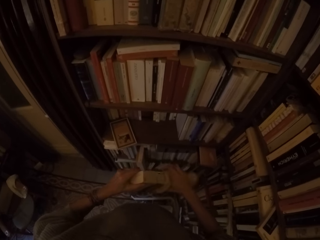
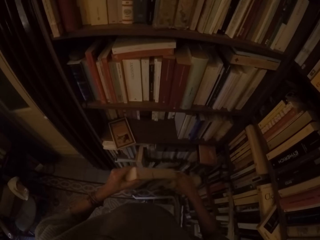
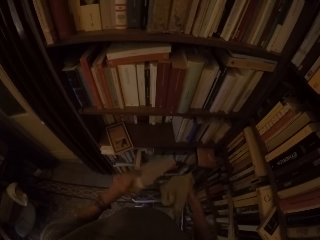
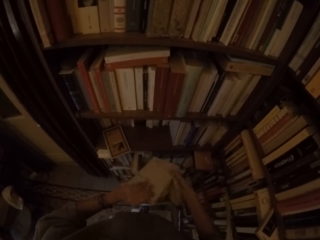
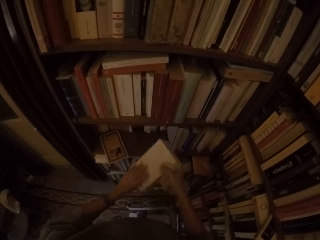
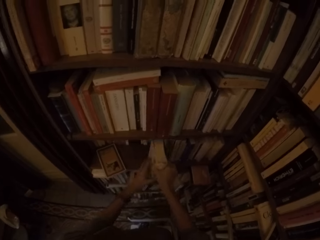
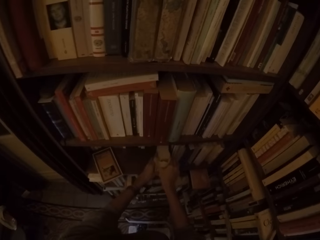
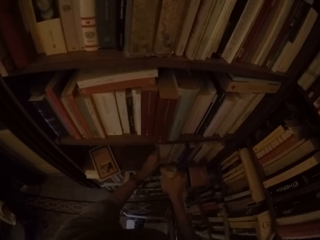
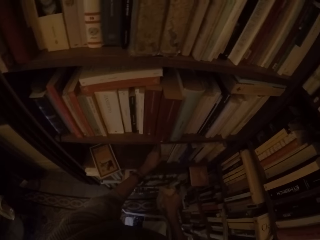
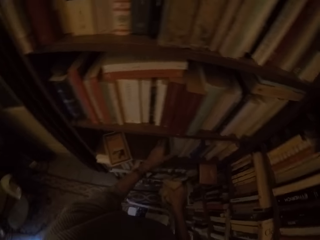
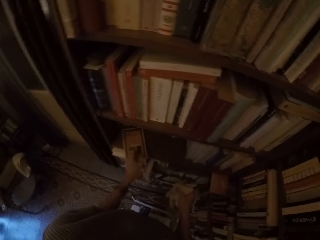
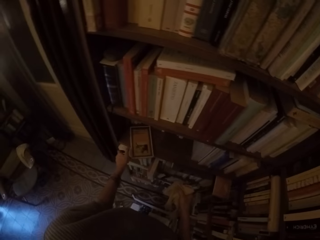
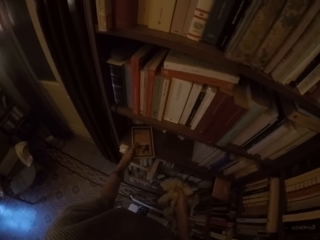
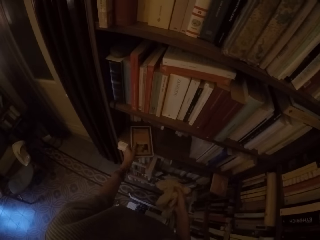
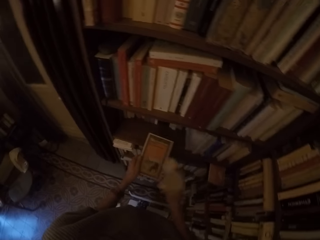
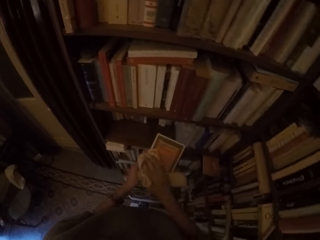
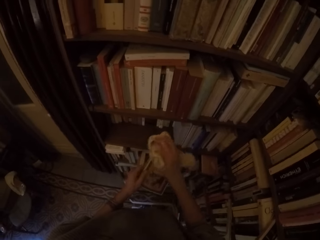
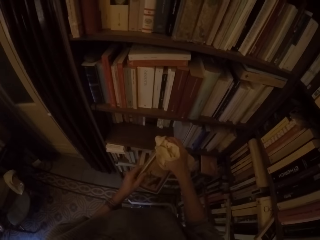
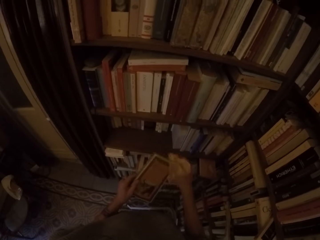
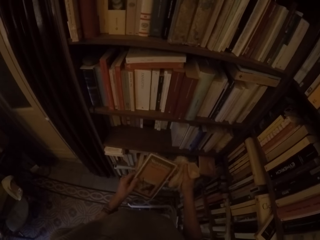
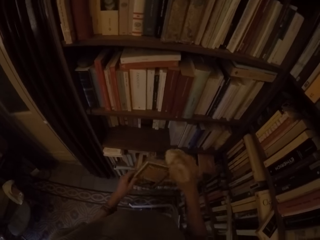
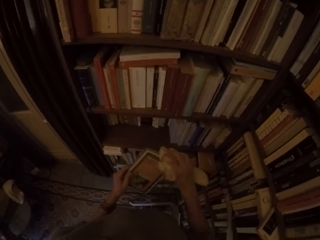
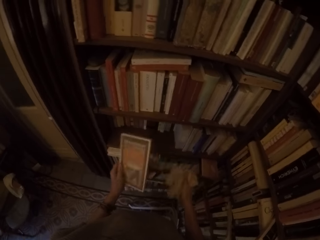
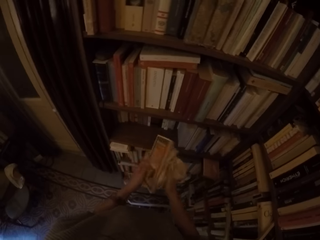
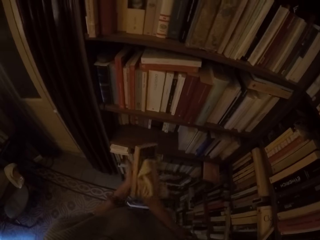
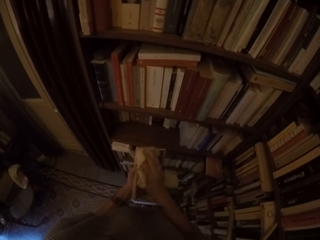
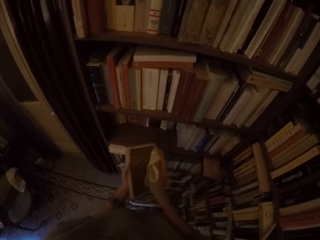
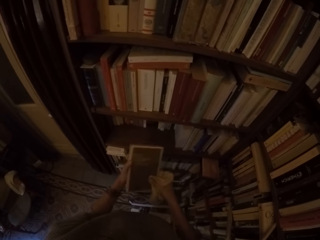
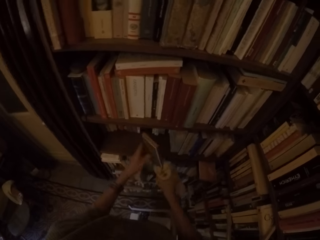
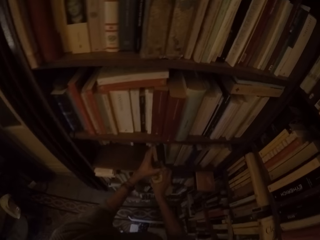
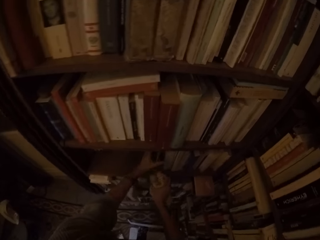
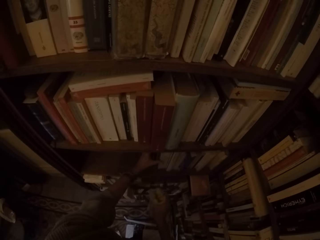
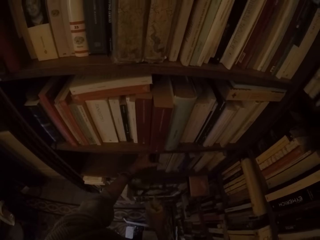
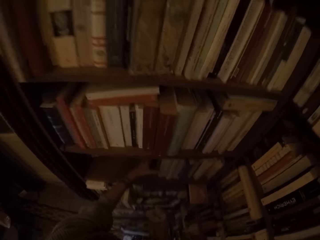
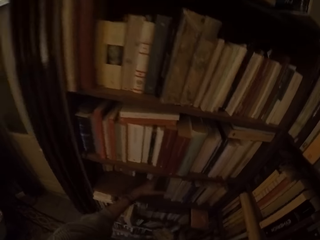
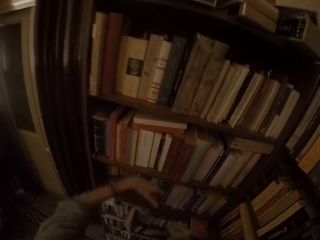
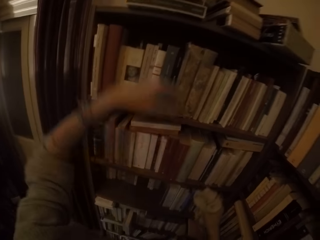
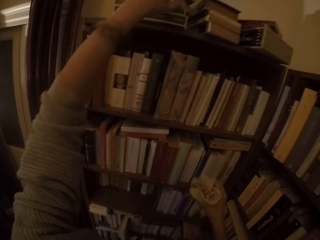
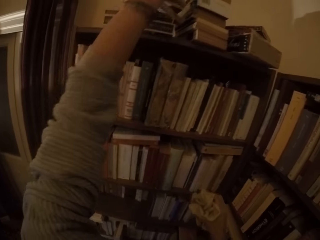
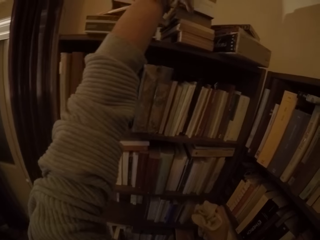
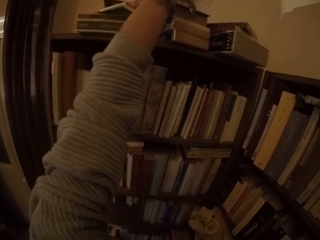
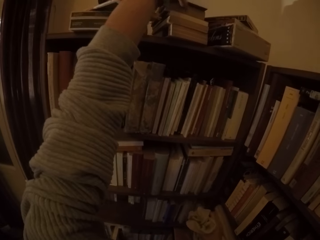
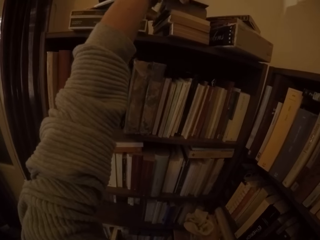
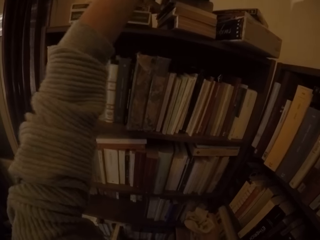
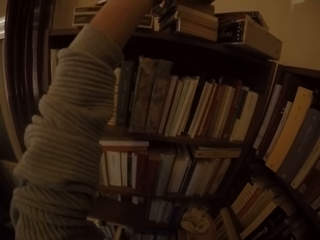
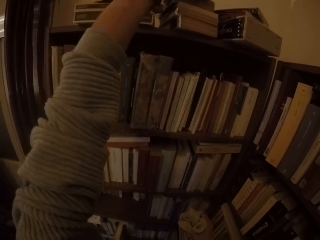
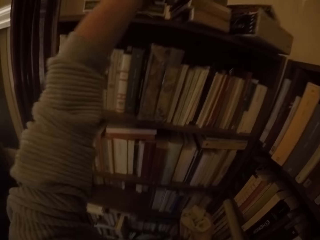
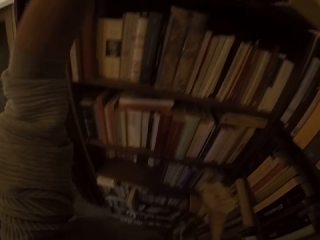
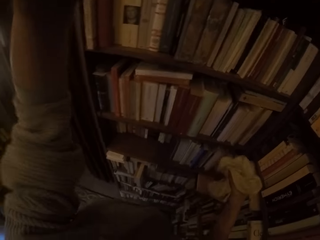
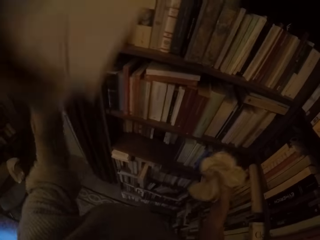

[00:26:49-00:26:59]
The camera wearer puts the book on the shelf with both hands. He picks another book from the shelf with his left hand. He wipes the book with the towel in his right hand. He puts the book on the shelf with his left hand. He picks three books from the top of the shelf with his left hand.

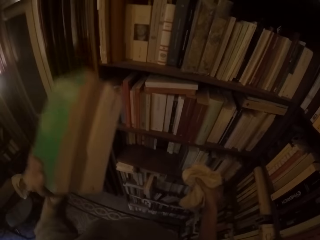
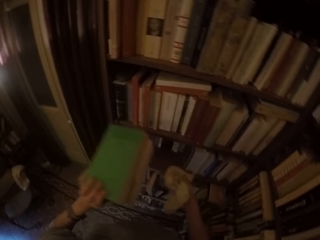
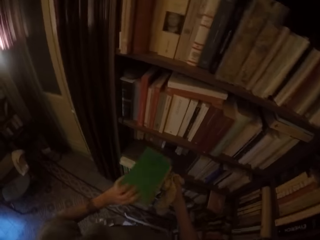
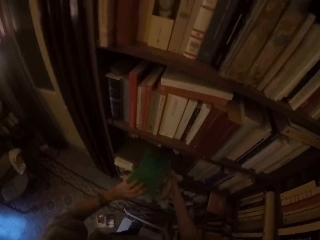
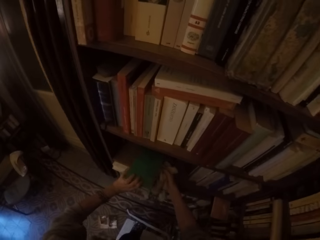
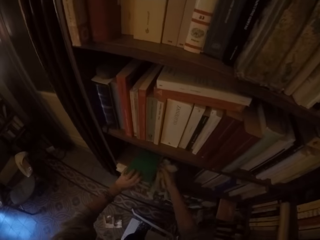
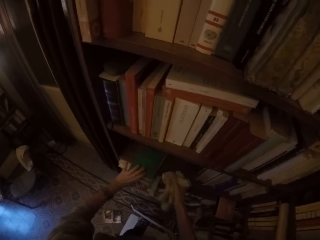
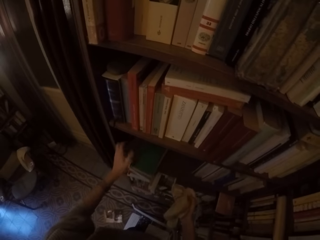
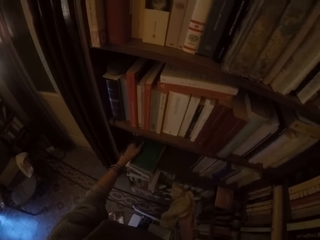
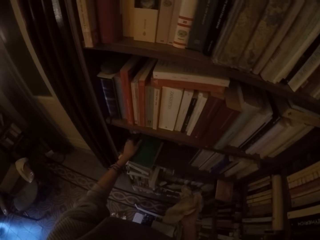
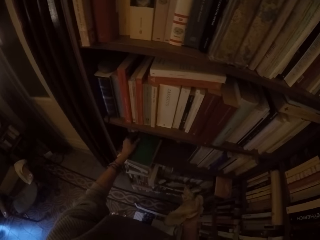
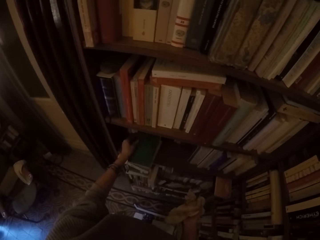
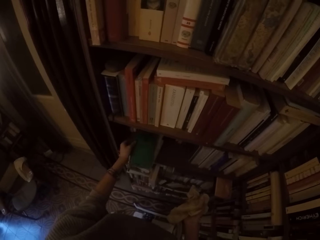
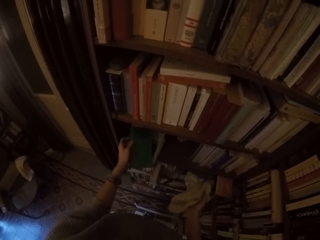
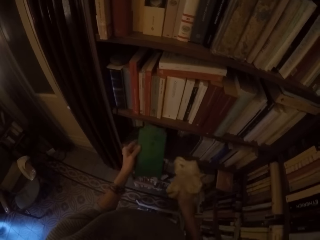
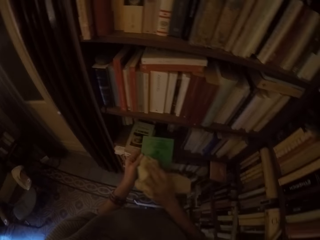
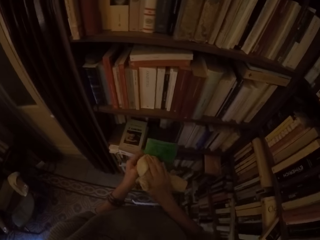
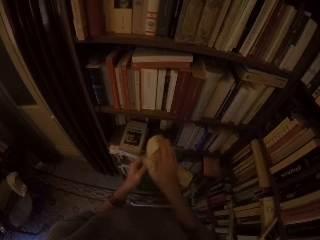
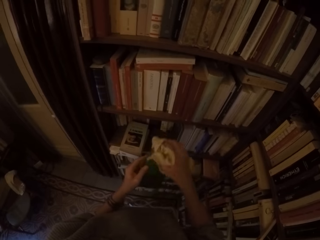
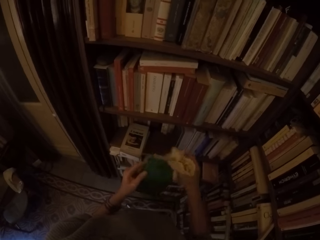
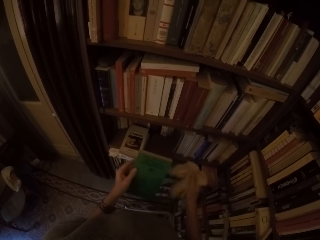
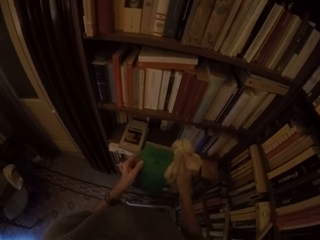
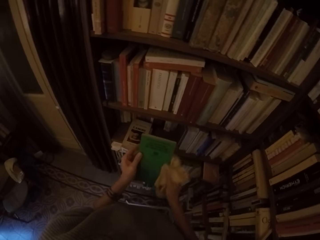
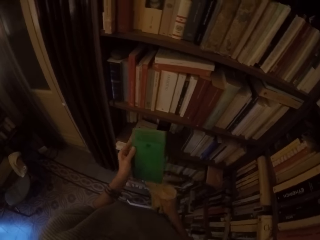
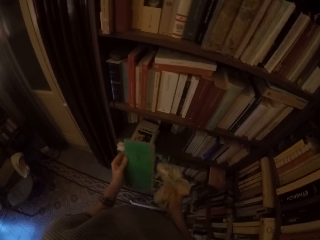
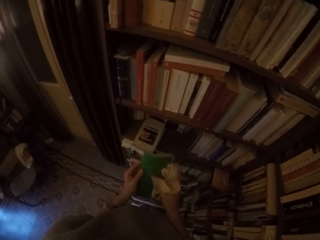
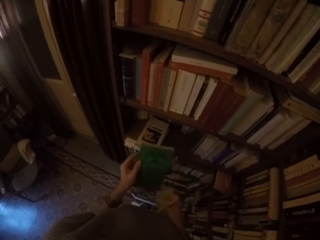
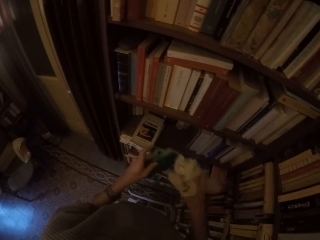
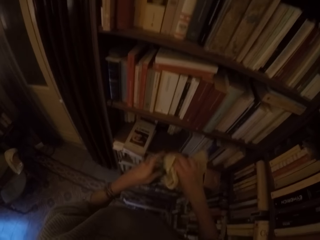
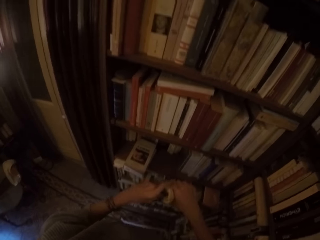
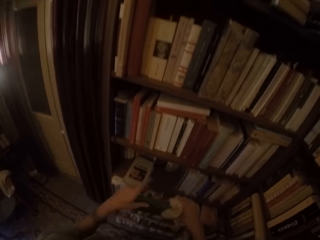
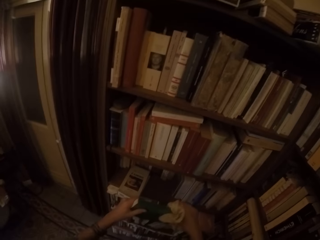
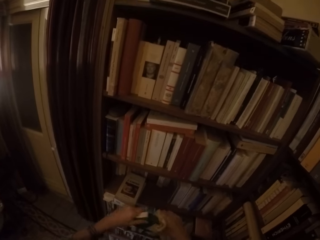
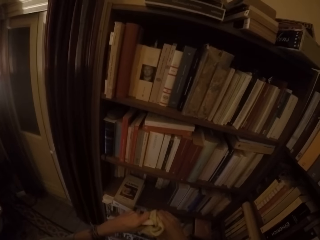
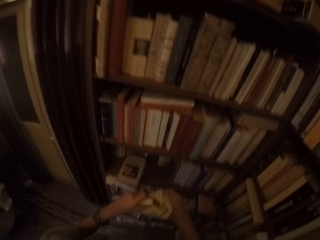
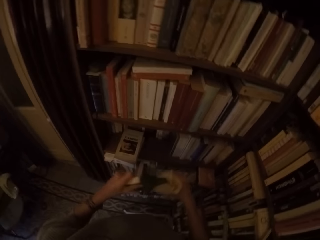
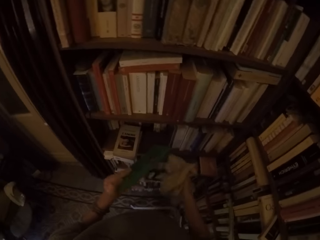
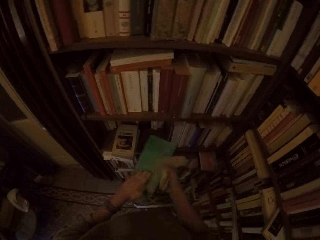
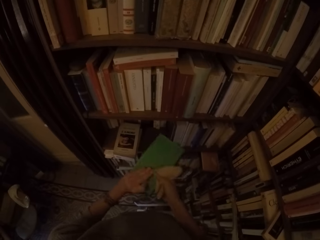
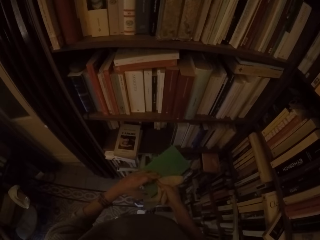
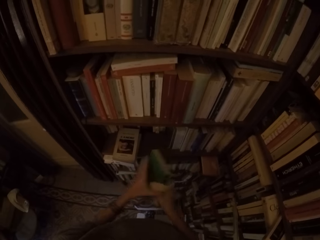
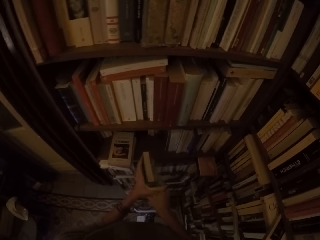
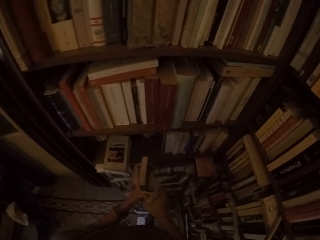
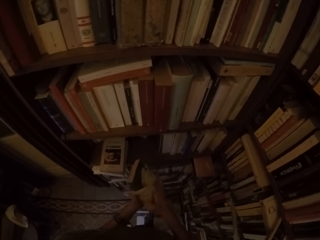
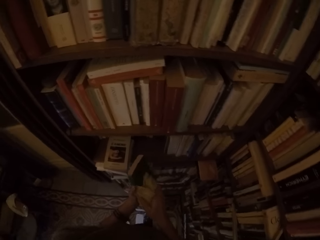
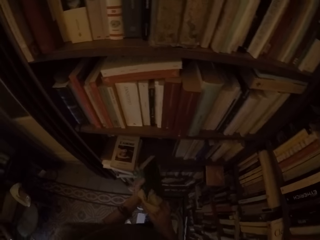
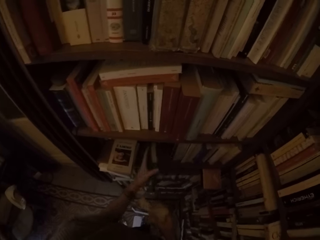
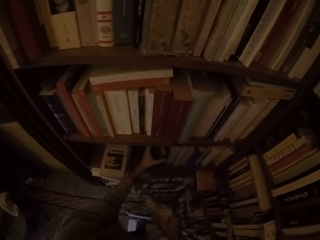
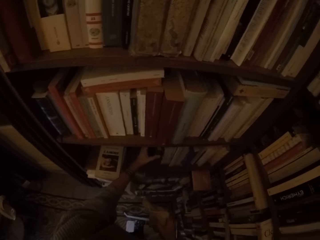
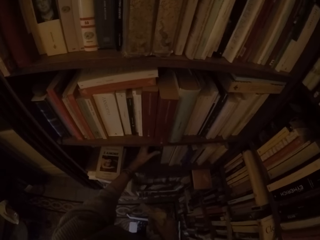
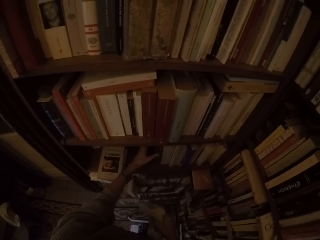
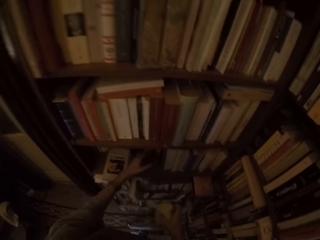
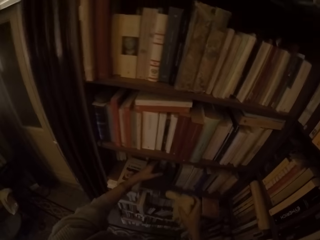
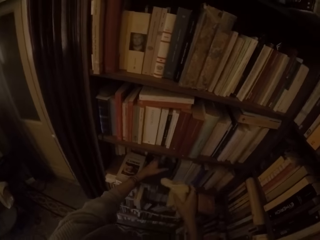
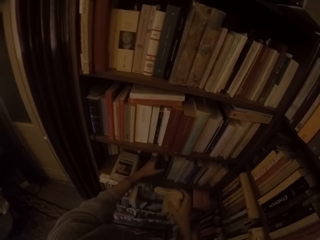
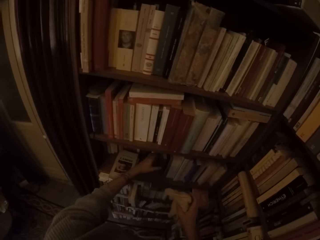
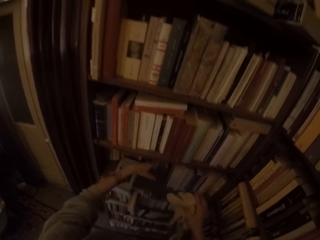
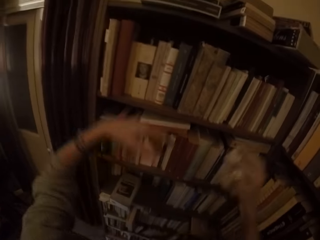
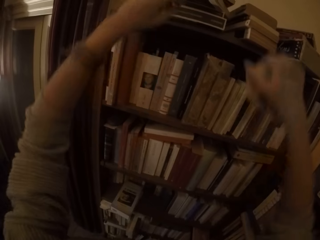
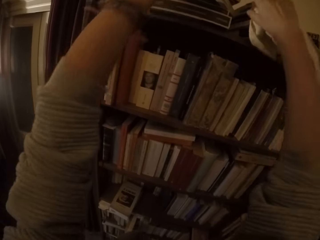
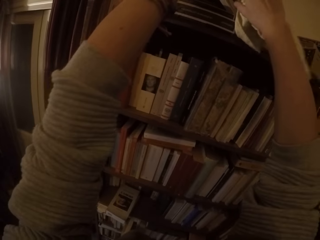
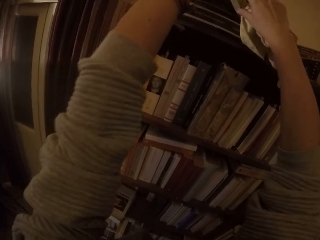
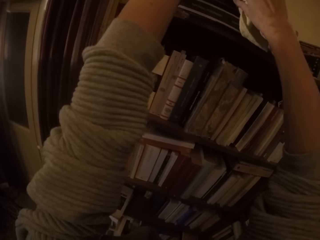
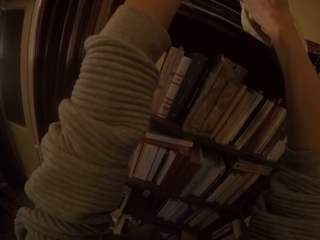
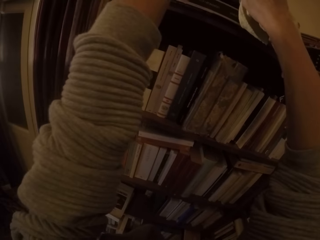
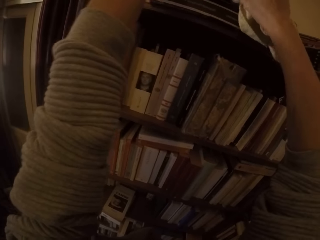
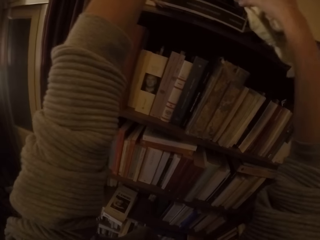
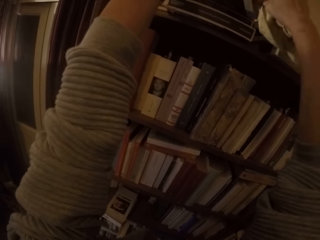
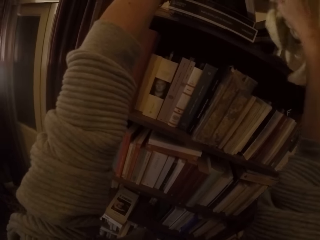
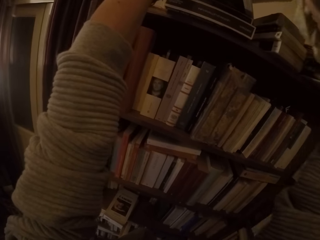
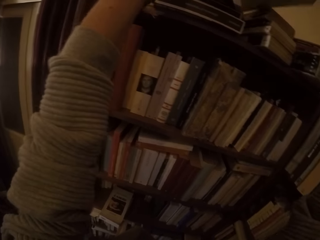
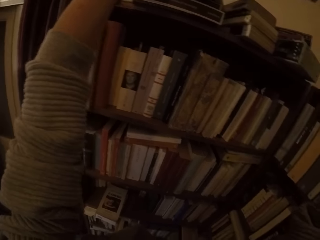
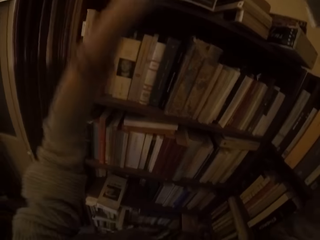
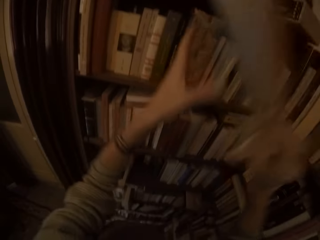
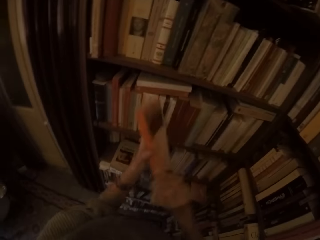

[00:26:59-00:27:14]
The camera wearer puts the books on the shelf with both hands. He picks another book from the shelf with his left hand. He wipes the book with the towel in his right hand. He puts the book on the shelf with his left hand. He picks a book from the top of the shelf with both hands.
